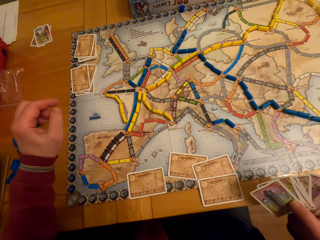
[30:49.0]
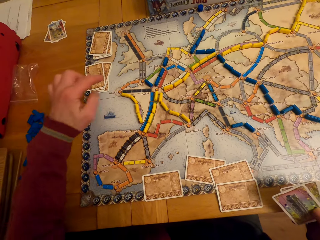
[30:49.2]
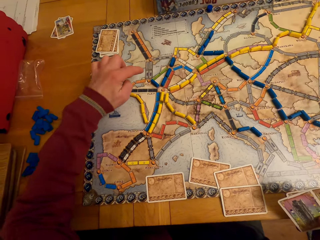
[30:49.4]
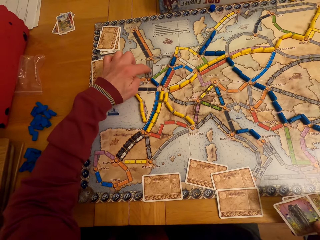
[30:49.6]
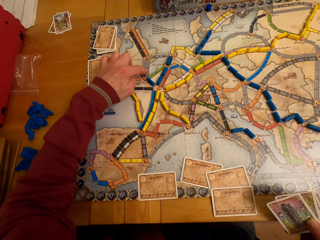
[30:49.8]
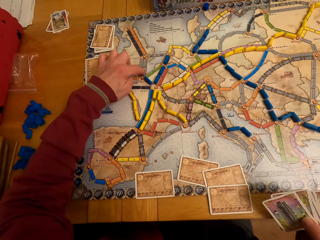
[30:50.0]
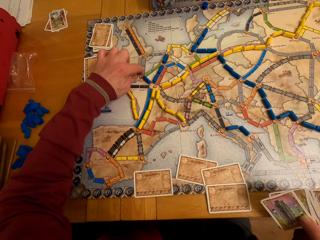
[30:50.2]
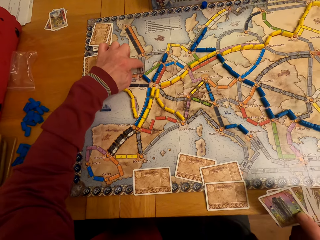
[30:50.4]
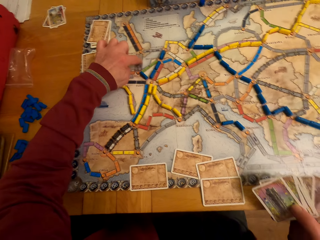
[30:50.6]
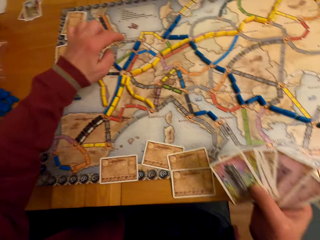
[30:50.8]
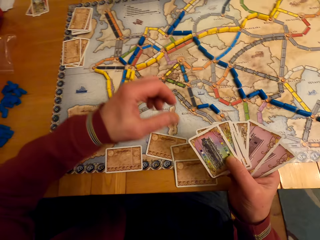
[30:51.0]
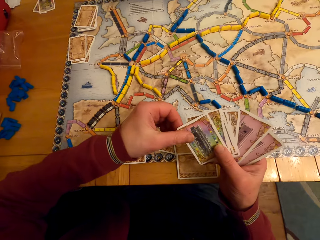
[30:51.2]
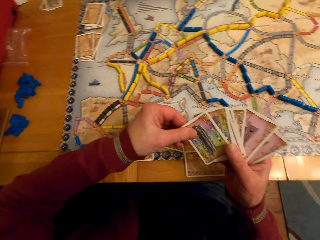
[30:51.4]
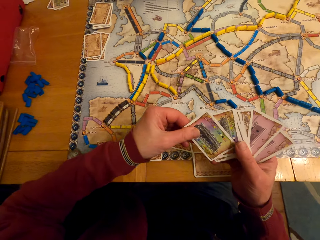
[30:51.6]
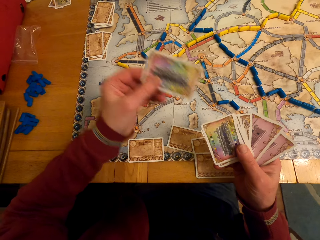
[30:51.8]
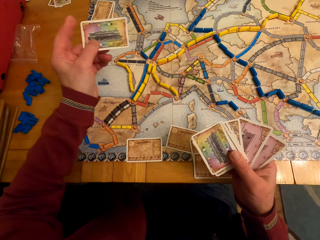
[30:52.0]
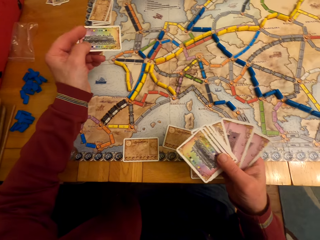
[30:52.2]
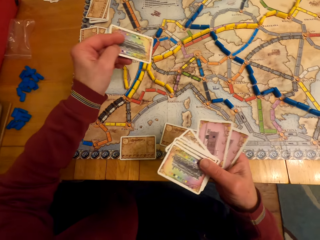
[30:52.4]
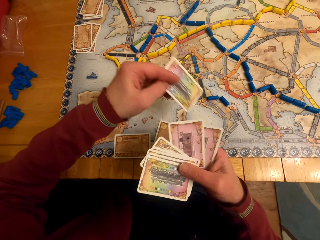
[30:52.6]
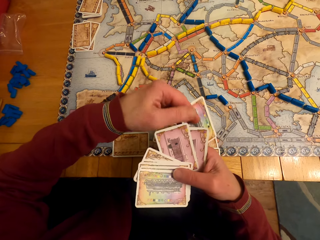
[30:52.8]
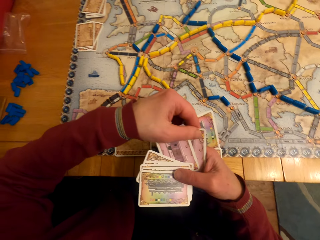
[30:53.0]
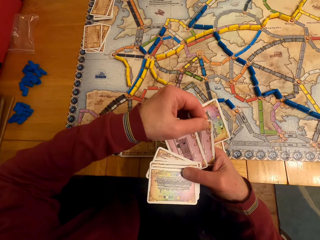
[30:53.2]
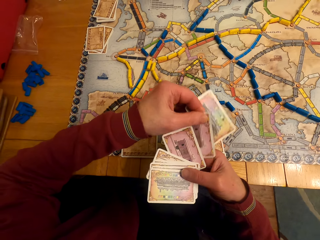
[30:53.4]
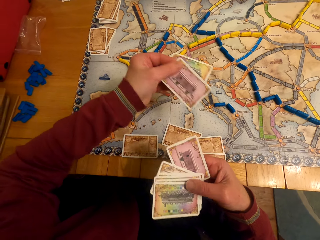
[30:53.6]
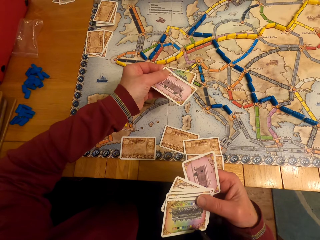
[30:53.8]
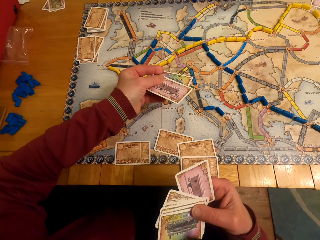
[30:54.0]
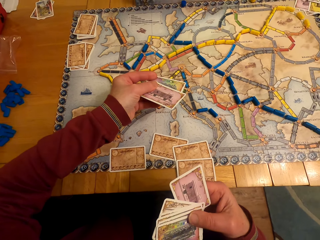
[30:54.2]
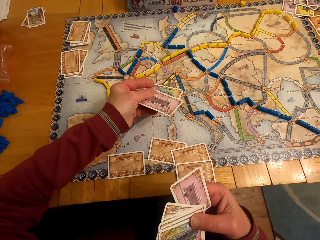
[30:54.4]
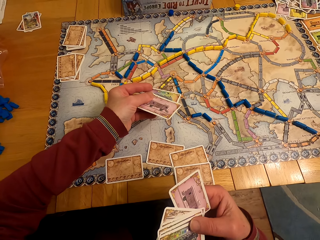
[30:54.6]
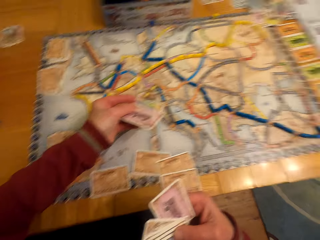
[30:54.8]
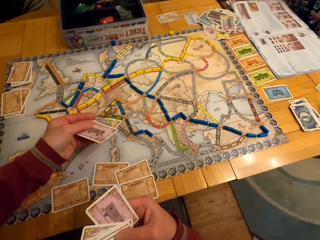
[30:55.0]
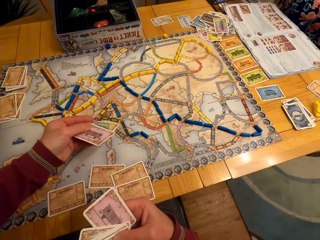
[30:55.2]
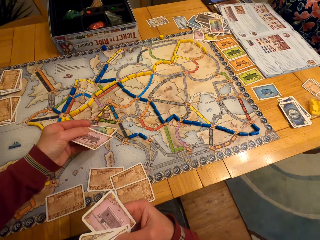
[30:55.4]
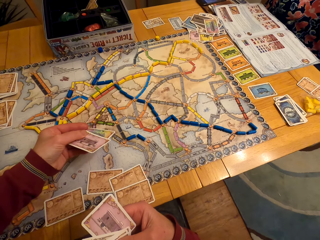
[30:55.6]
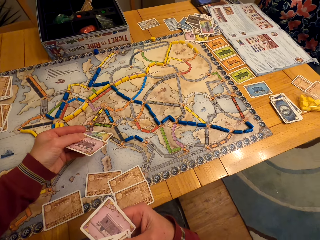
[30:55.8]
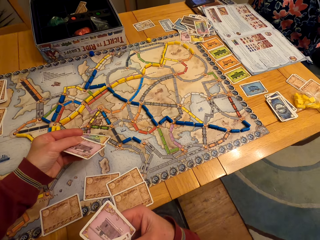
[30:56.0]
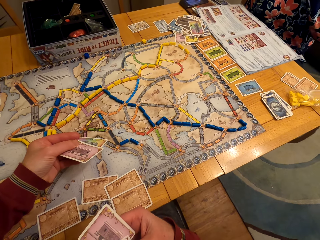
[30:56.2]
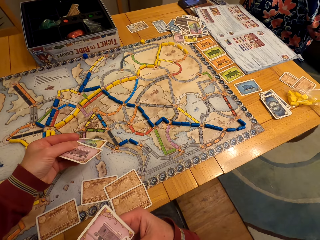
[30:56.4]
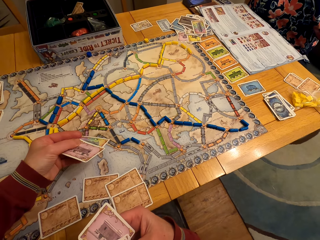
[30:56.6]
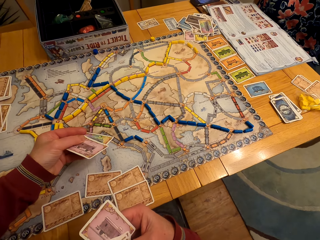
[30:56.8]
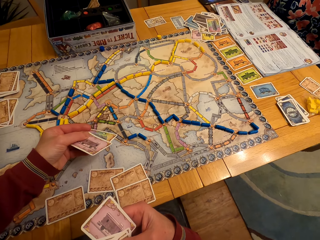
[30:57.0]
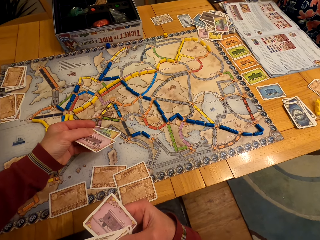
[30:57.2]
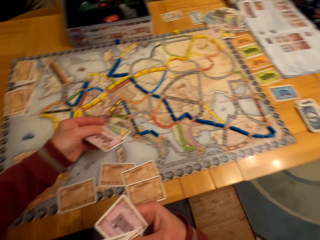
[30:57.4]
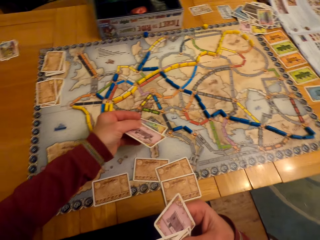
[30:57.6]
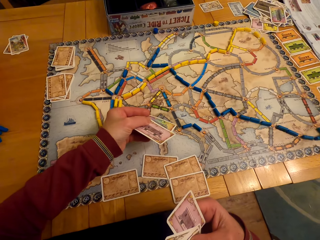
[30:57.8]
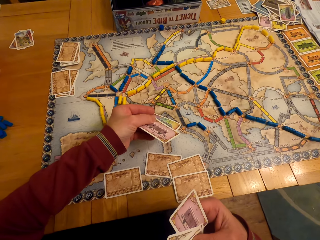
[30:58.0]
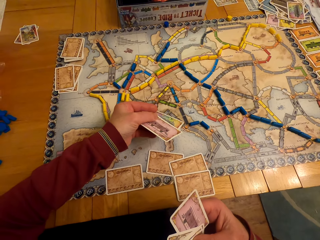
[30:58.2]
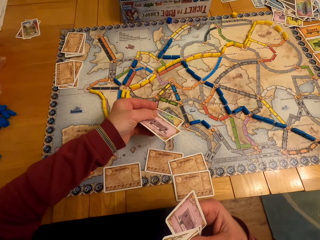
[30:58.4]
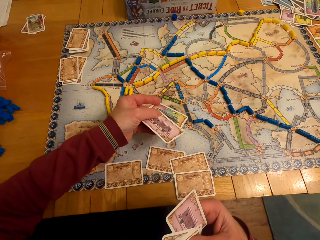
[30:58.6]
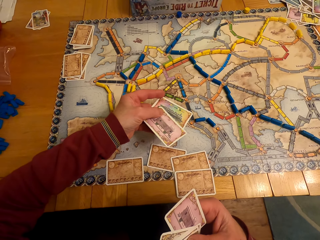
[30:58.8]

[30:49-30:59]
A man moves the hand and touches the paper. The man takes the card. The man takes the card again. The man looks around.

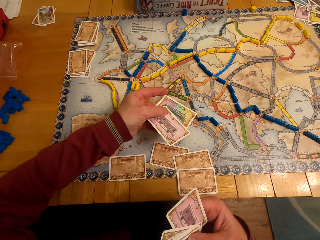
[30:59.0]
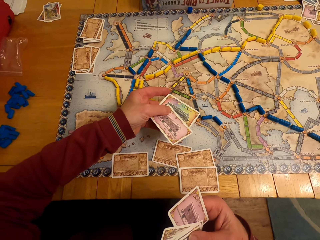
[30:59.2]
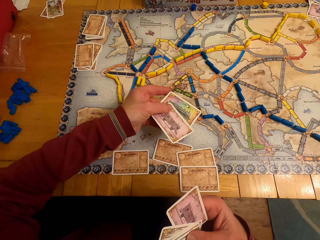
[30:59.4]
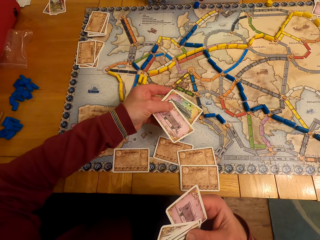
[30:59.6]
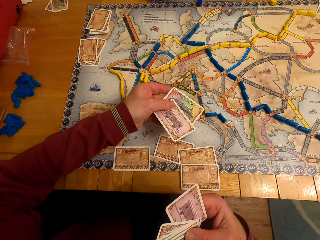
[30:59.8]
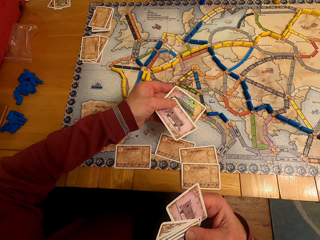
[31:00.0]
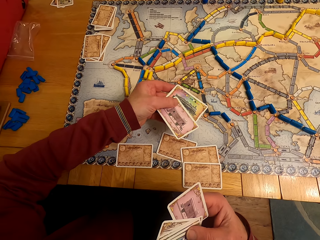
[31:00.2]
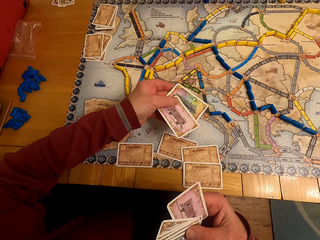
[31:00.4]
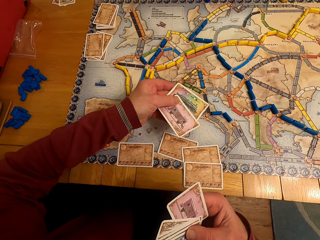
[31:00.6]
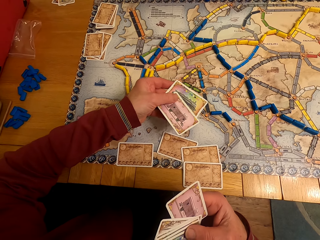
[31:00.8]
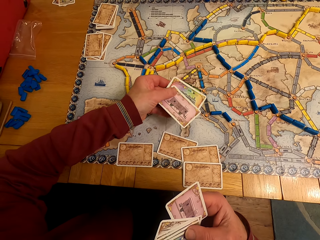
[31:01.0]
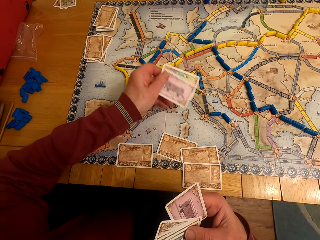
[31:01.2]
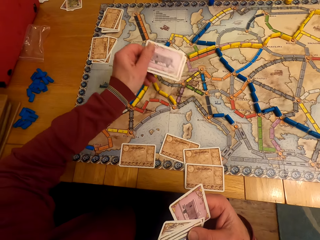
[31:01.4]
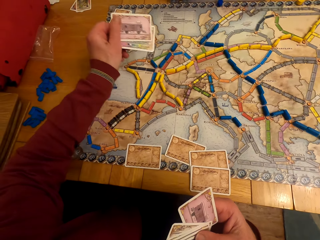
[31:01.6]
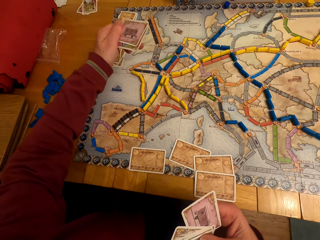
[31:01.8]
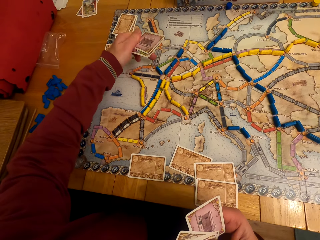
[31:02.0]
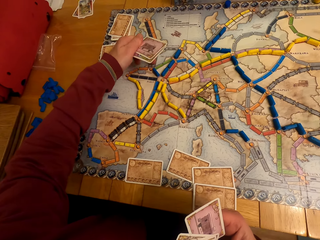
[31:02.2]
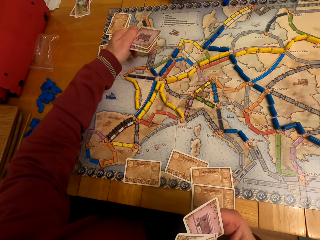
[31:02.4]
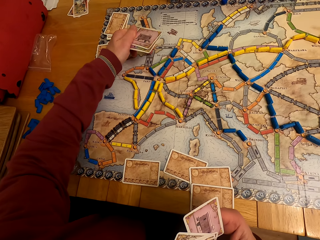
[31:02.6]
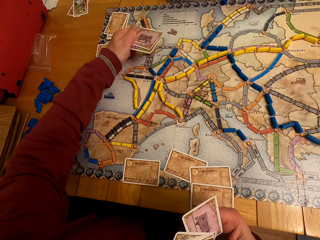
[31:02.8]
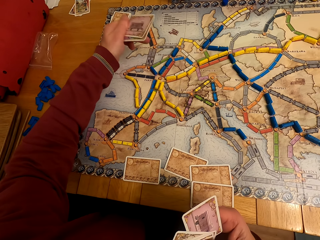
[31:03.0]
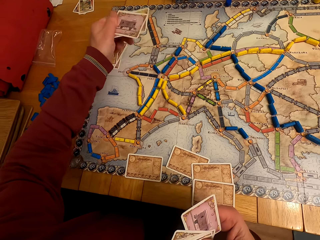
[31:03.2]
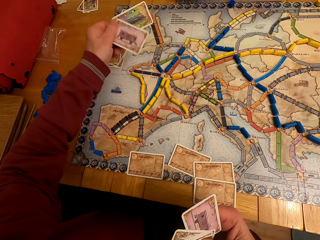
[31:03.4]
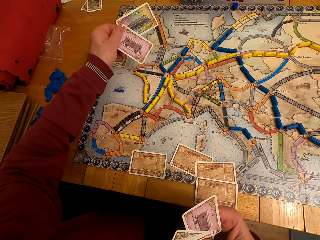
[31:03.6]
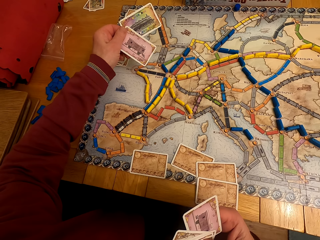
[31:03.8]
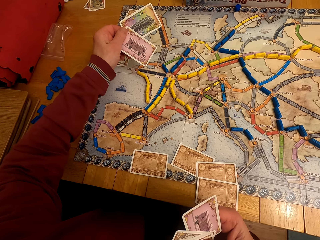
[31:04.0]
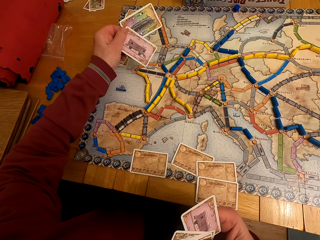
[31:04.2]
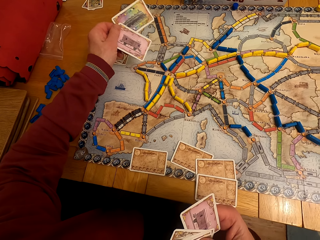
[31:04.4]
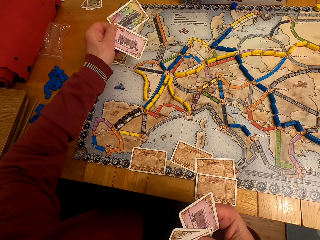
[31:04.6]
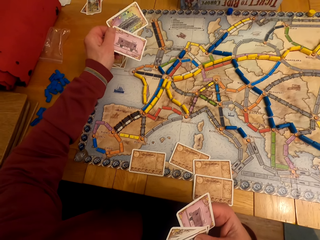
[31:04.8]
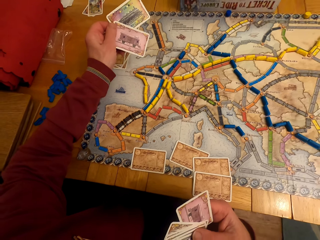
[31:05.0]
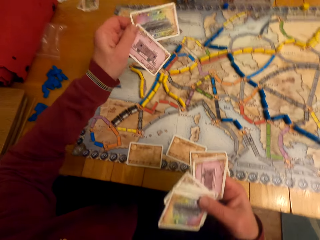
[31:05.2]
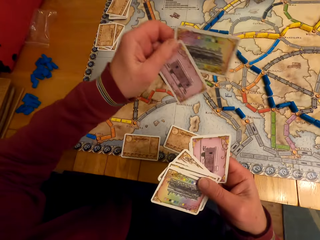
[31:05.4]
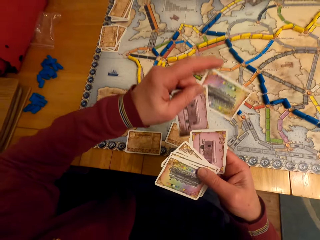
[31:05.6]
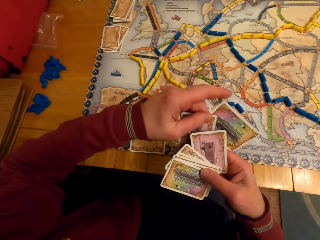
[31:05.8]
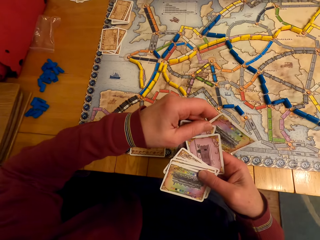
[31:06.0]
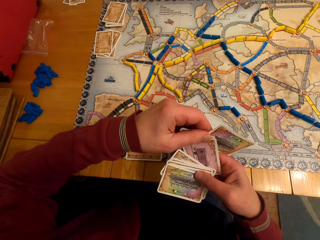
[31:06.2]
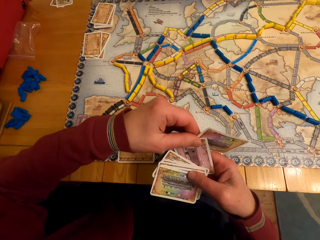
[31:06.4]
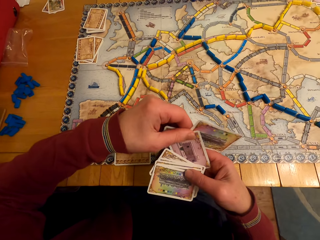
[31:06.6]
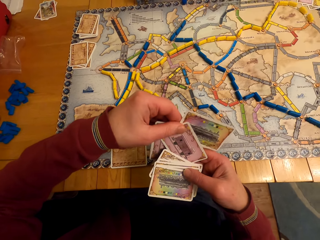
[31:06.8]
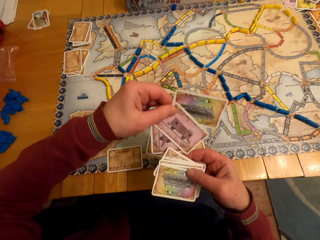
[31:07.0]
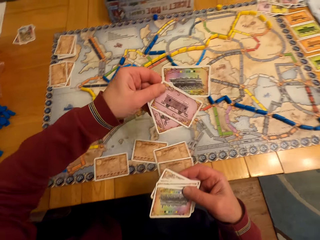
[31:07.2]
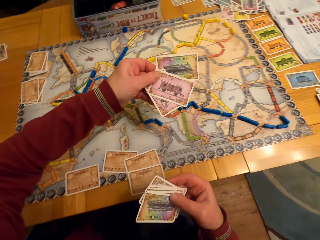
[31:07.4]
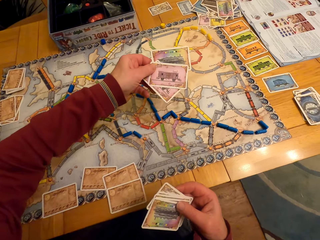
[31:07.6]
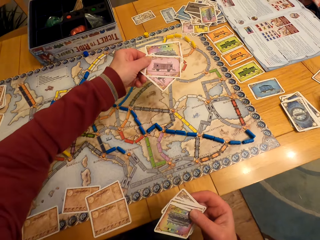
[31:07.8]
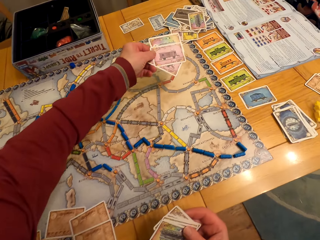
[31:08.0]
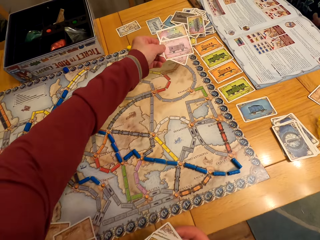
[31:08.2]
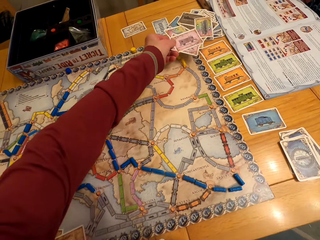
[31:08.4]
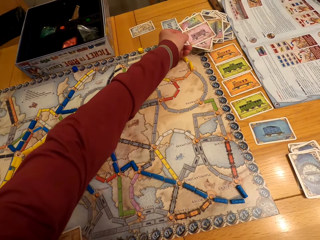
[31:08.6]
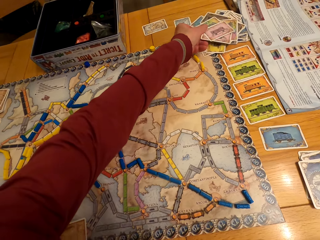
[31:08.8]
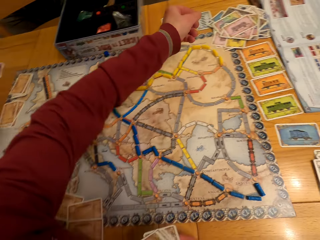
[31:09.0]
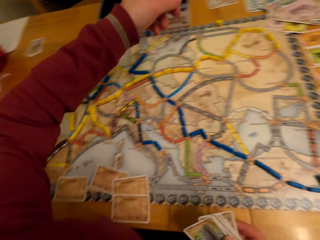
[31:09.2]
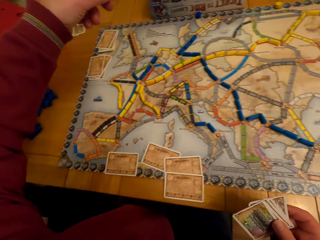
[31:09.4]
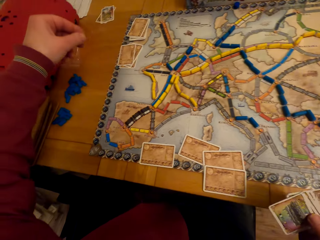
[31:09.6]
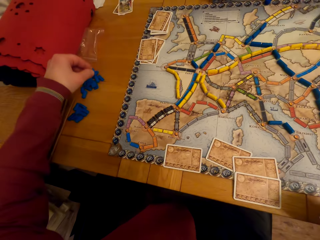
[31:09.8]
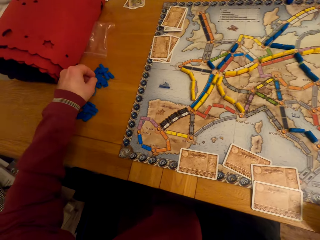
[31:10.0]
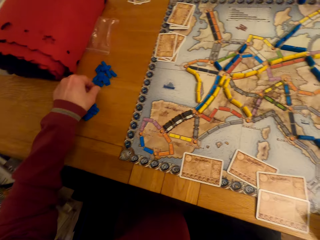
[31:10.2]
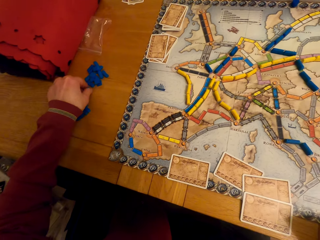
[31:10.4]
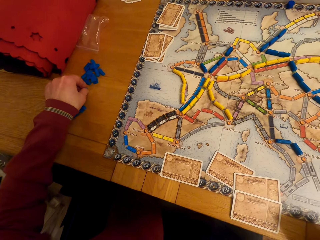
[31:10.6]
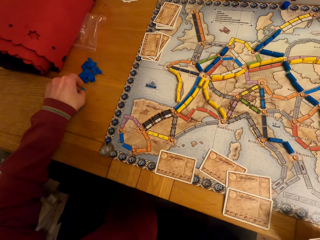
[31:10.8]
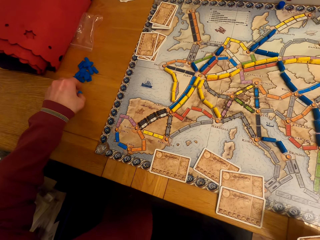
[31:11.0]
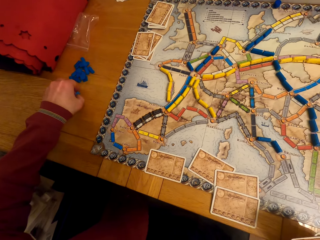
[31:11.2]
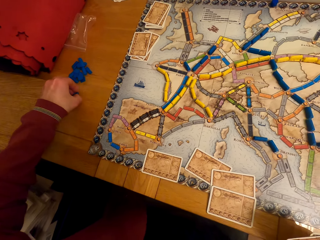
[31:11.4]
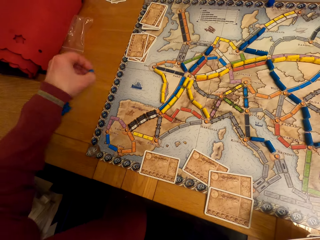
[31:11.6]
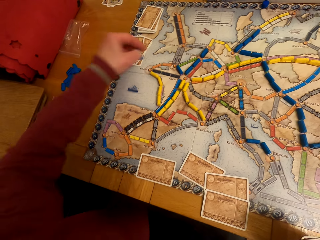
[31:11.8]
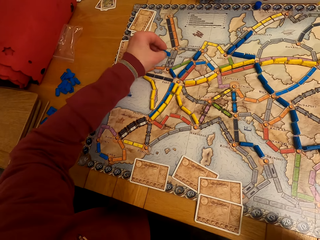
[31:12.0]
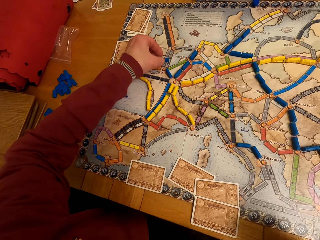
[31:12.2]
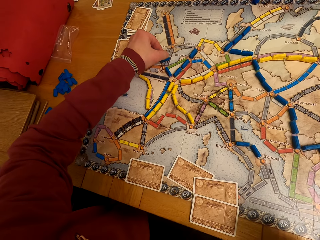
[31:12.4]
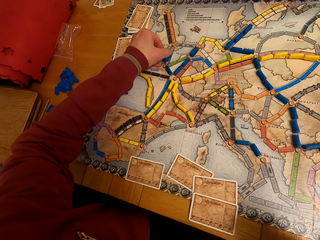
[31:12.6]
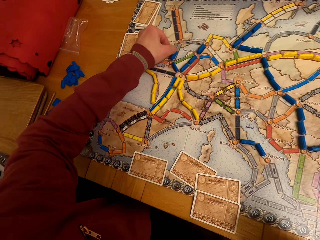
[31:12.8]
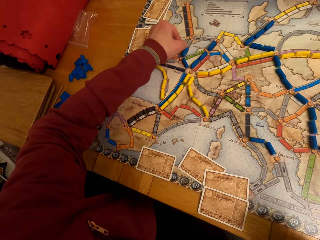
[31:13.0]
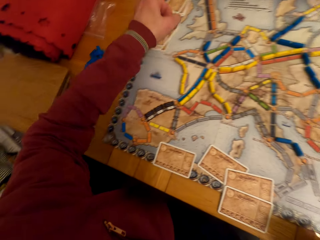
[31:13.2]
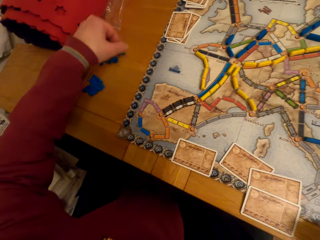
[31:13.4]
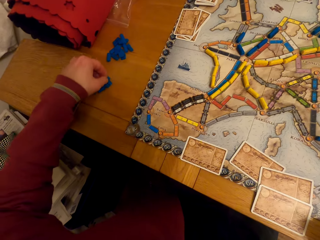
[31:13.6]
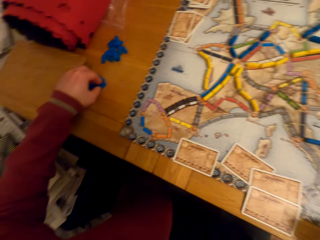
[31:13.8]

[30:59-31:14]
The camera wearer talks with a lady. A man touches the paper. The man takes the card. The man puts the cards on the table. The camera wearer gives the board game cards to the lady. The man moves the hand and picks up the model piece. The camera wearer picks up the board game chips from the table. The man puts the model piece on the paper. The camera wearer puts the board game chips on the table. The man picks up the model piece.
